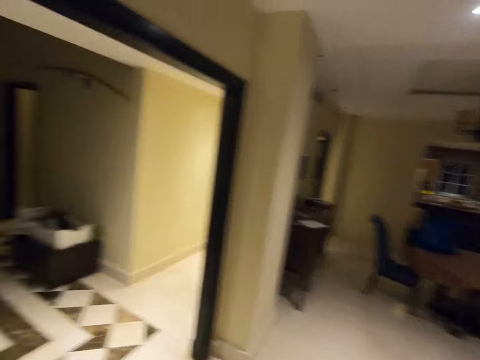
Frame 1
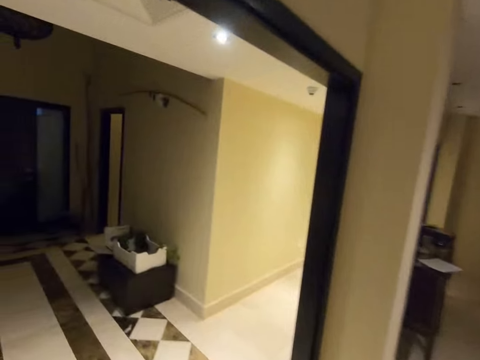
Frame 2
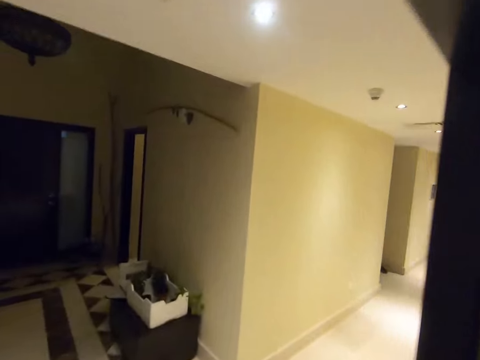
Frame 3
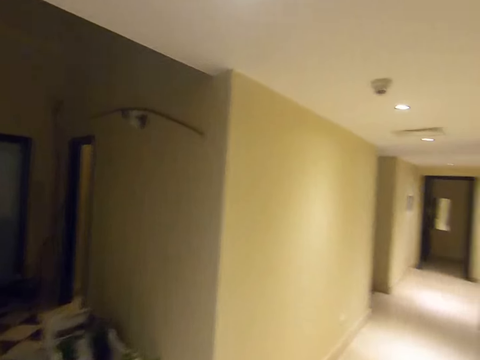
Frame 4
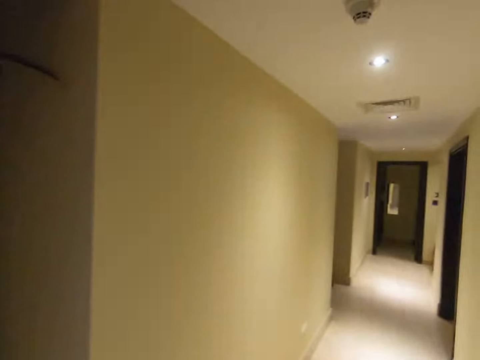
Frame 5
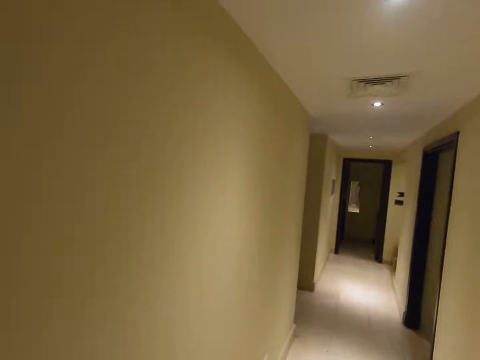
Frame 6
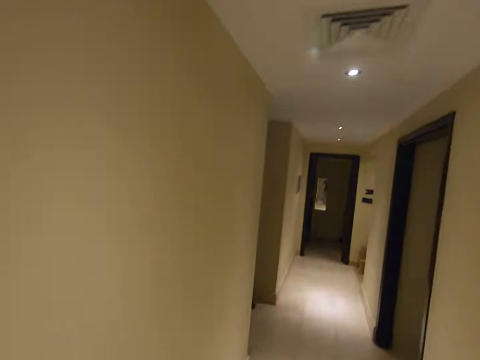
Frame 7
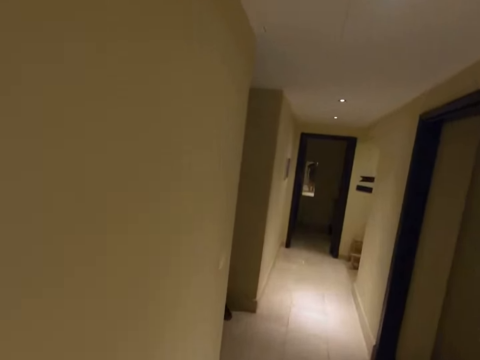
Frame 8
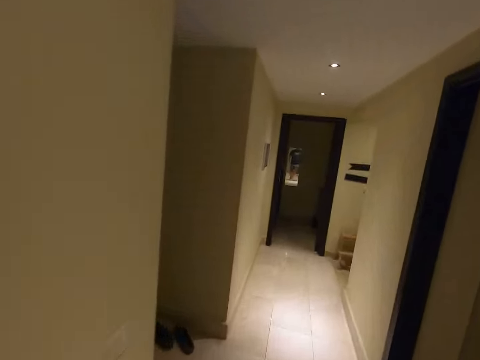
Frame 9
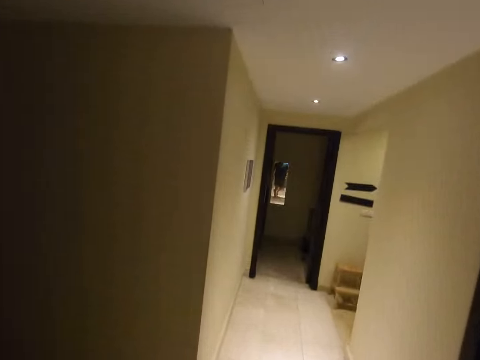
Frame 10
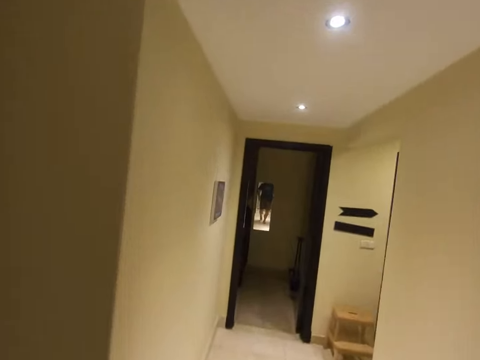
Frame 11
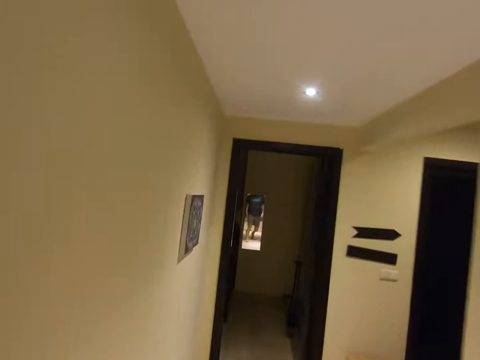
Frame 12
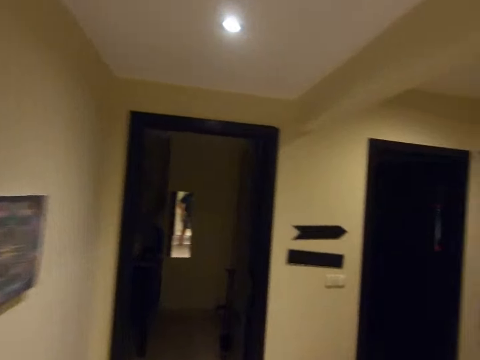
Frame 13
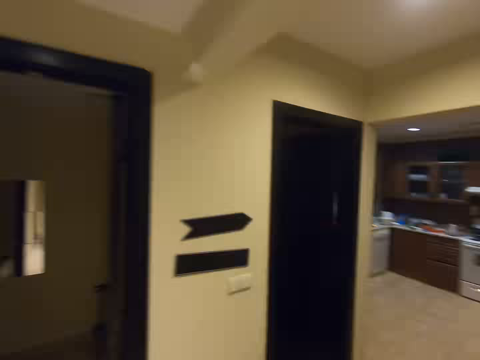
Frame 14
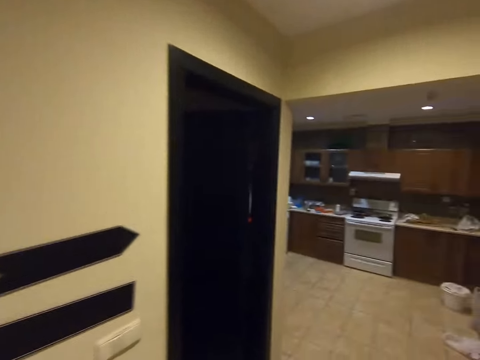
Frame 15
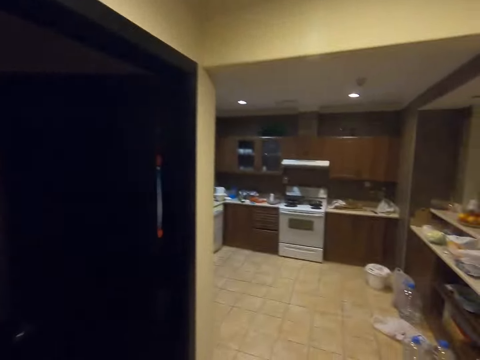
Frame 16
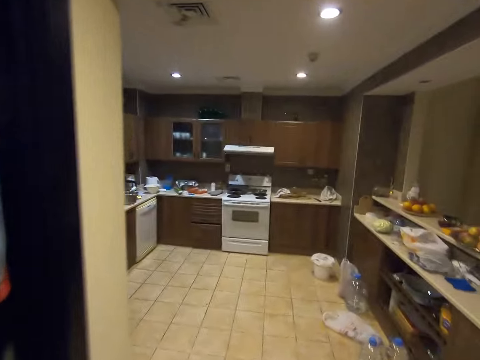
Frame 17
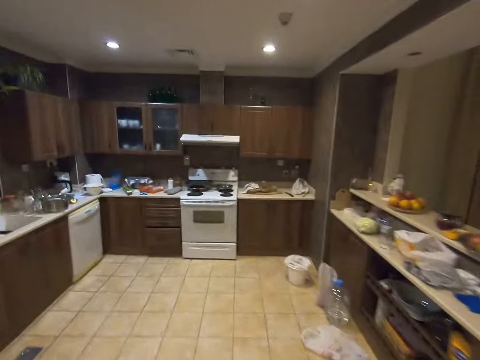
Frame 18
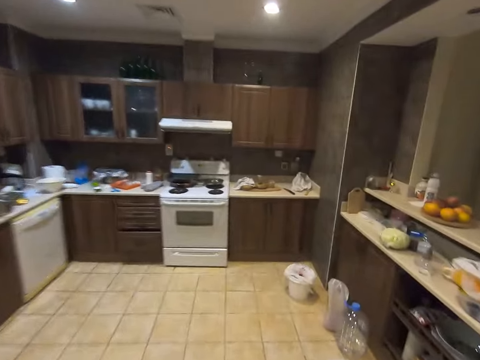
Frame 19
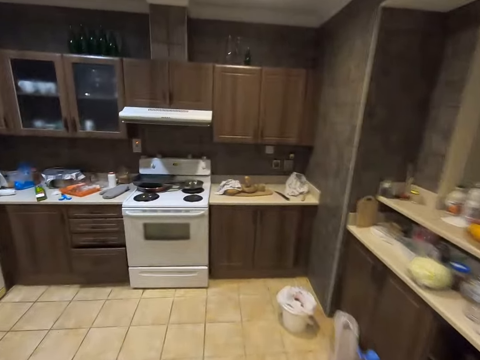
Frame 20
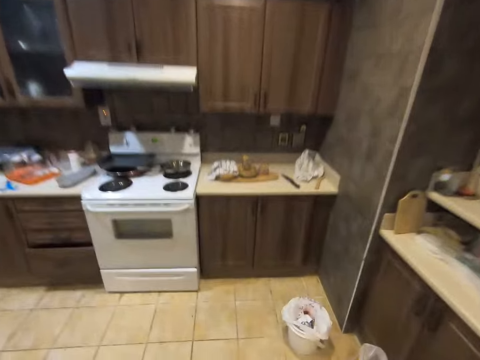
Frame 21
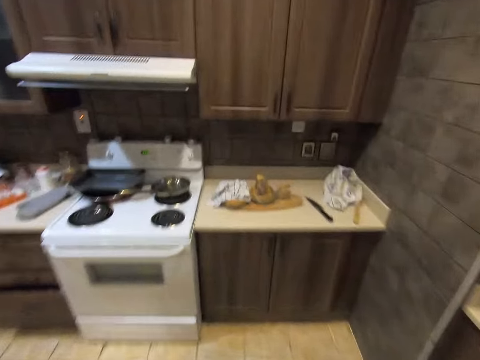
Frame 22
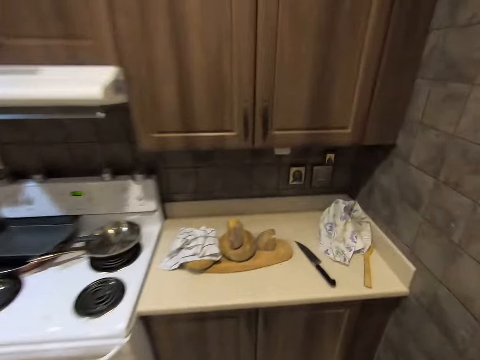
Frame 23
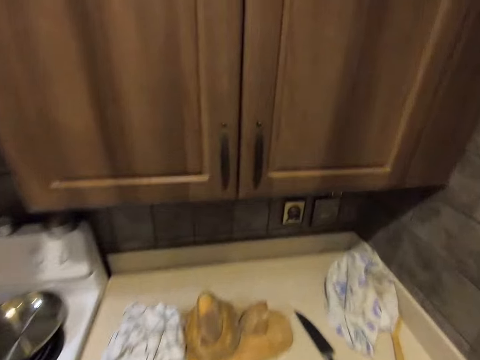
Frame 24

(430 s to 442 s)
The camera wearer walks along the house.

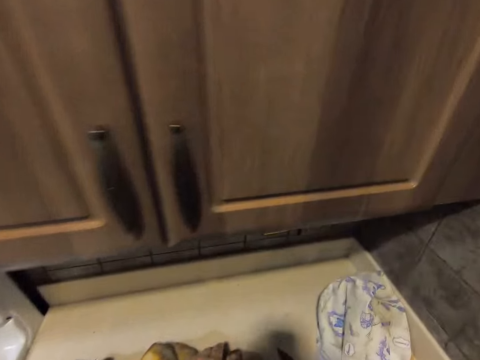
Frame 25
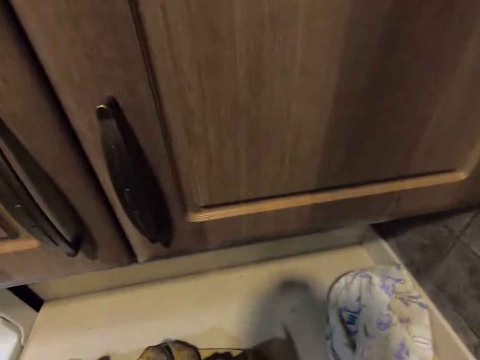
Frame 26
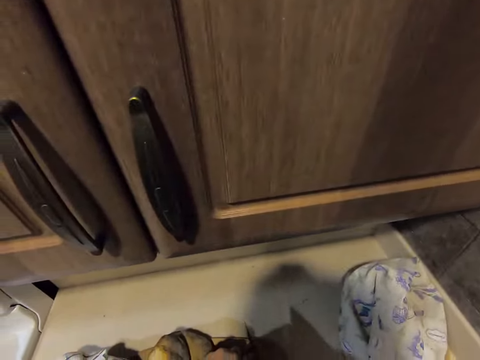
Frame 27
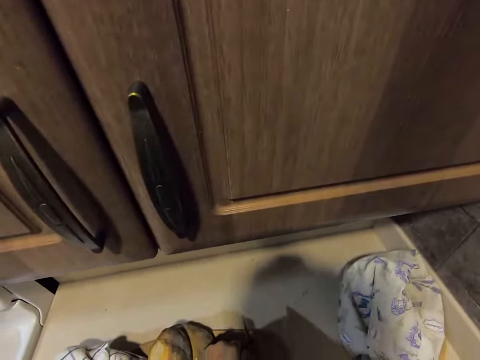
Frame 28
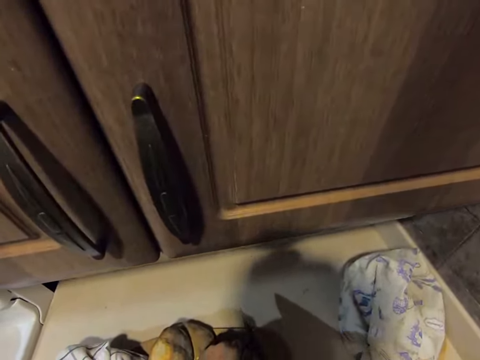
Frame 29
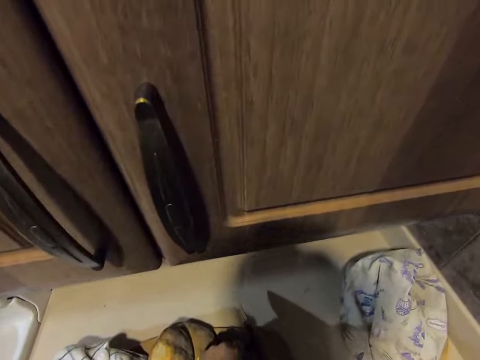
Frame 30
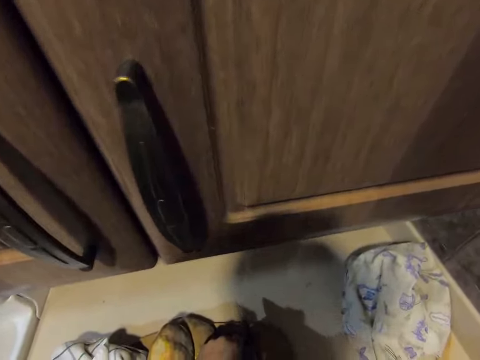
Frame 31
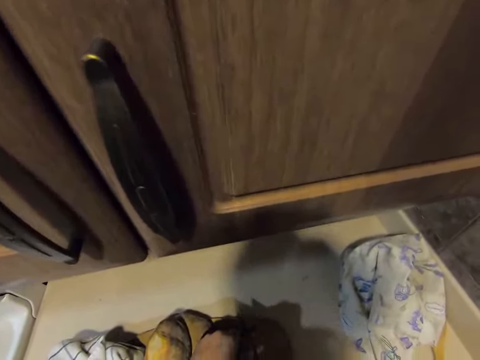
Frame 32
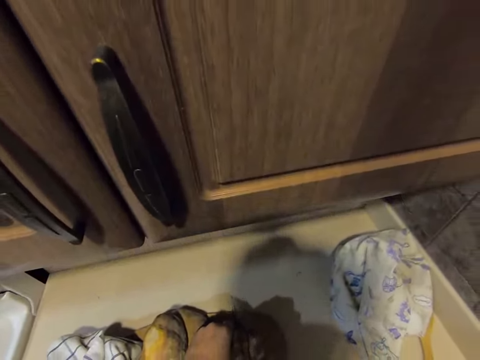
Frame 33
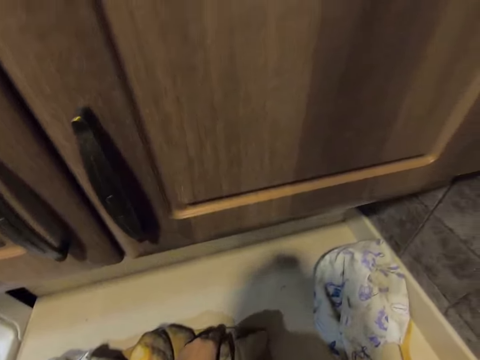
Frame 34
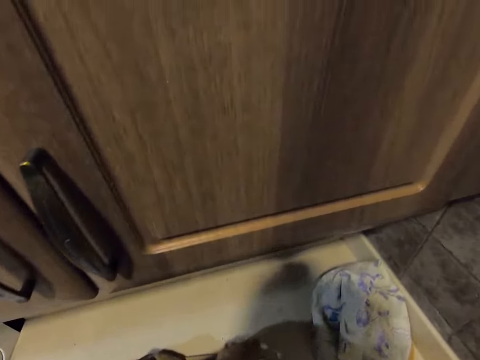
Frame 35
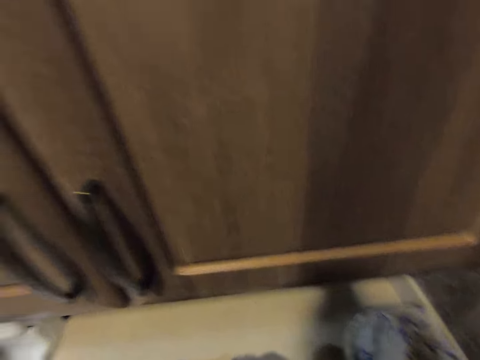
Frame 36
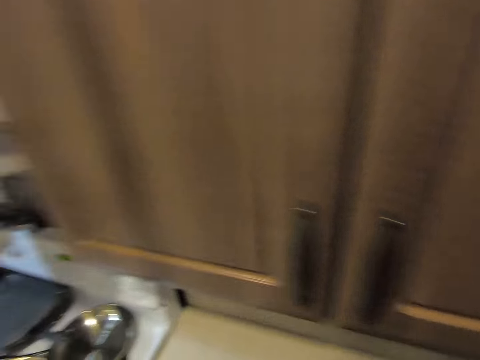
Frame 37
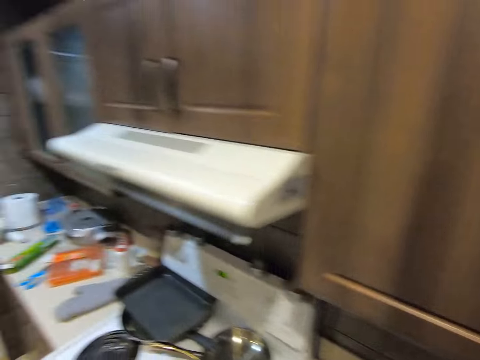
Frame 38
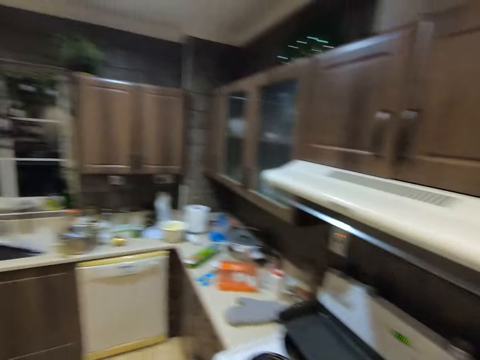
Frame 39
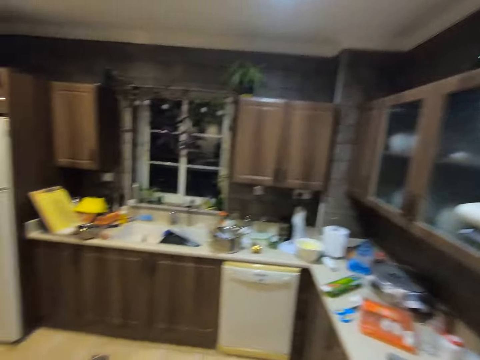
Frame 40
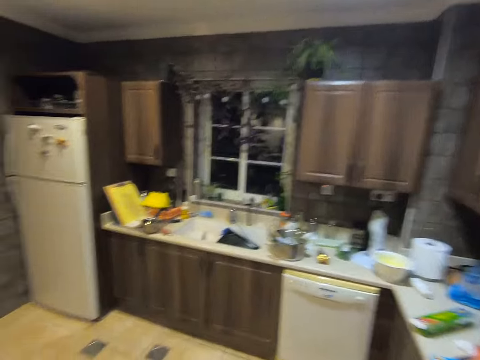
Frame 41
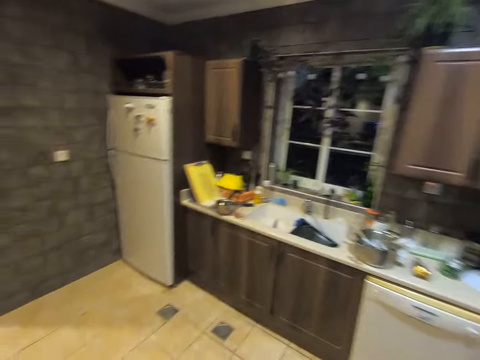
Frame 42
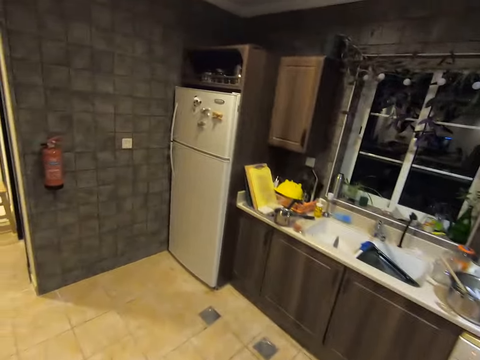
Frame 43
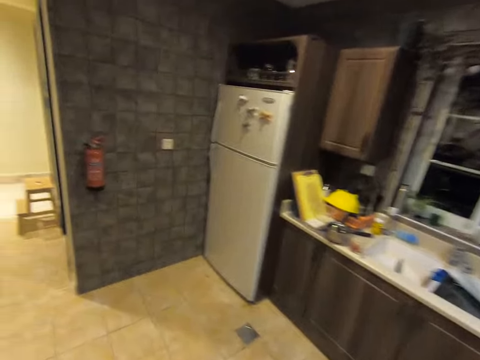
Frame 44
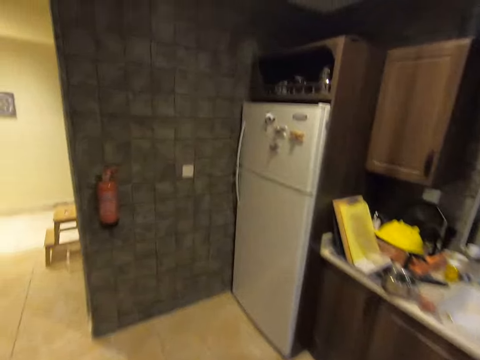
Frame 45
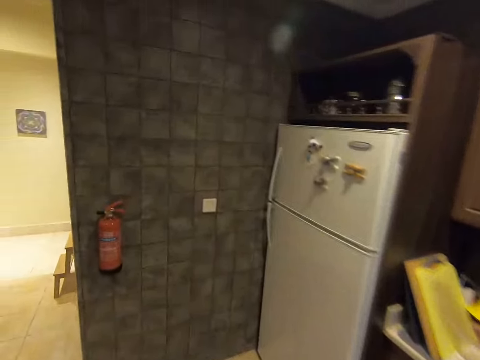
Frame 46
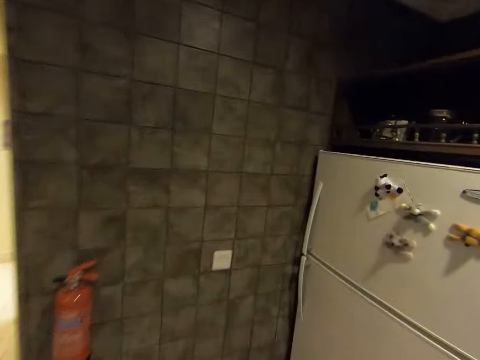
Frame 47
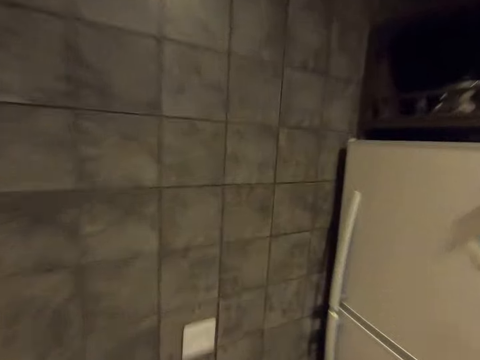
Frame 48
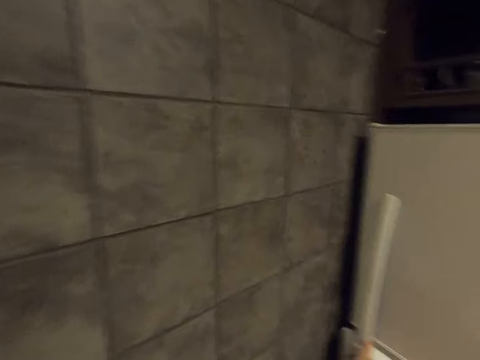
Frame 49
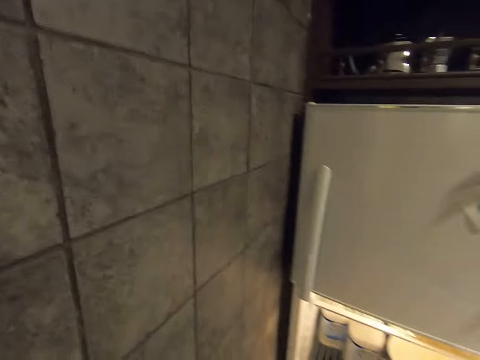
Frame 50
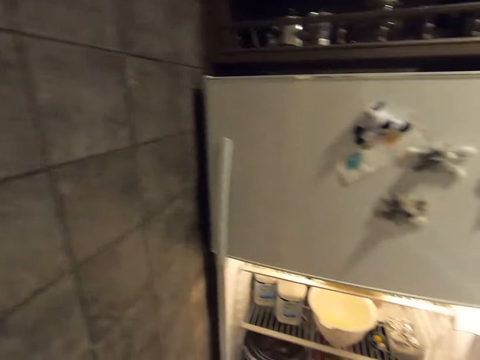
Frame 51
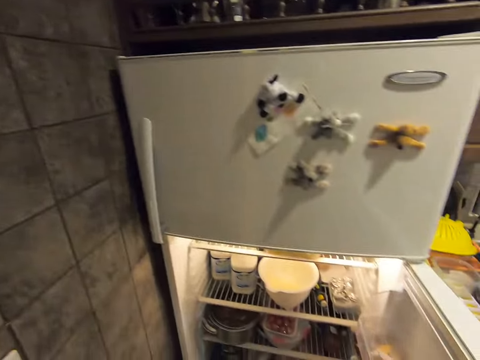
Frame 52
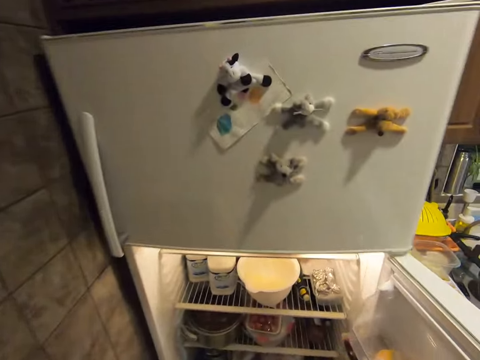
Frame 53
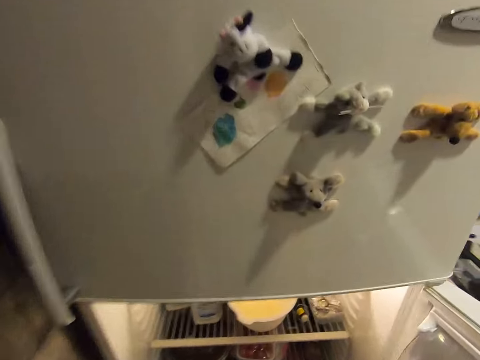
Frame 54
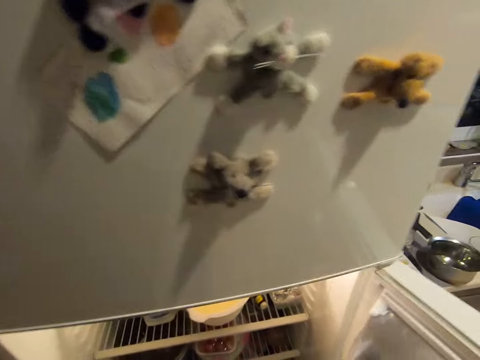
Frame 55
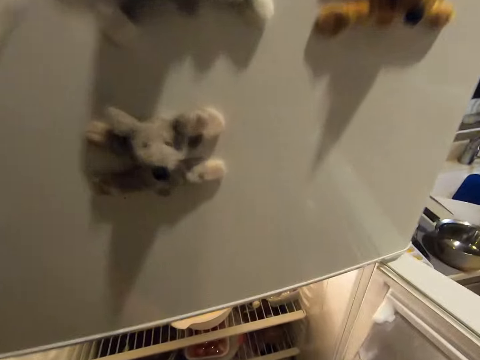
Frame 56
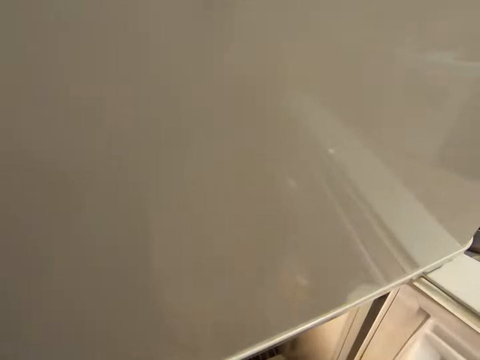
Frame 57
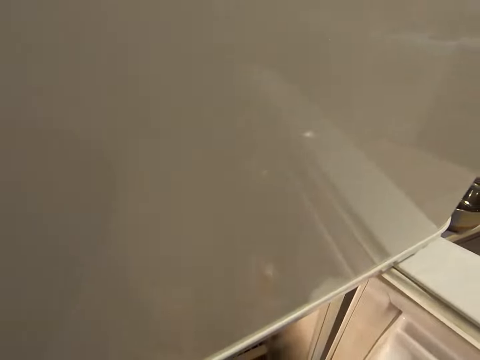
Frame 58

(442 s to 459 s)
The camera wearer picks up a knife. They hold the knife. They cut something with the knife. They pick up something. They walk around. They open a fridge.
